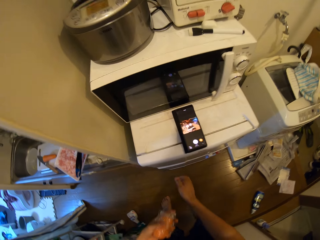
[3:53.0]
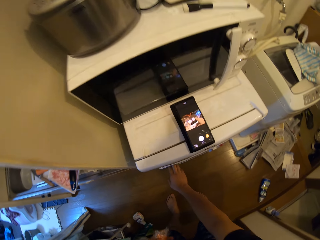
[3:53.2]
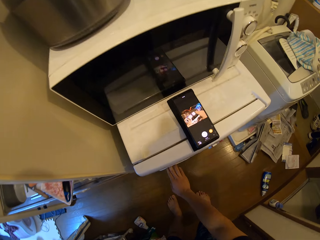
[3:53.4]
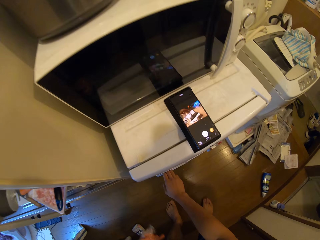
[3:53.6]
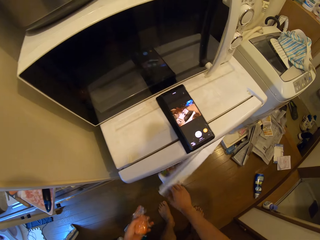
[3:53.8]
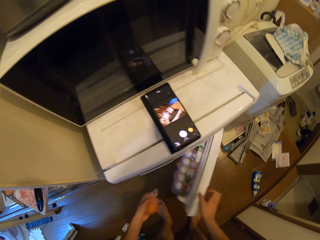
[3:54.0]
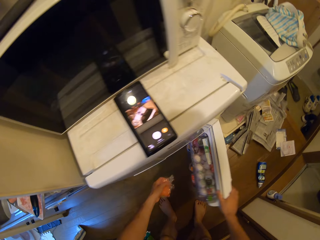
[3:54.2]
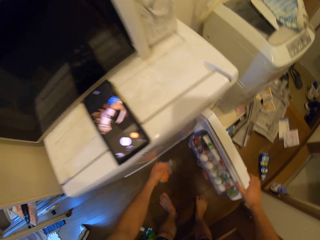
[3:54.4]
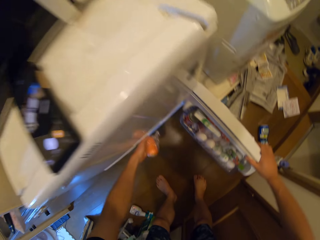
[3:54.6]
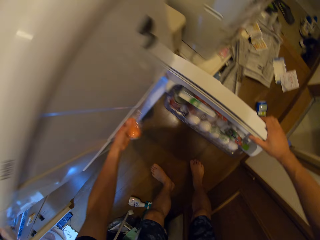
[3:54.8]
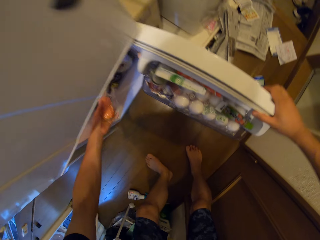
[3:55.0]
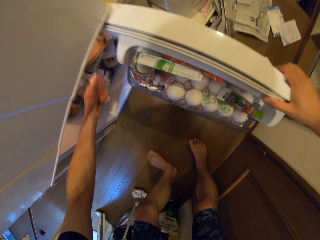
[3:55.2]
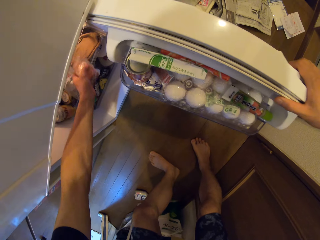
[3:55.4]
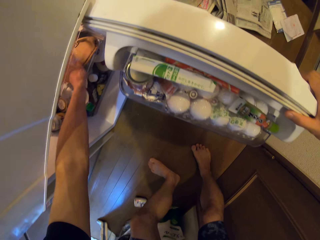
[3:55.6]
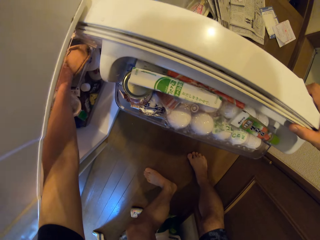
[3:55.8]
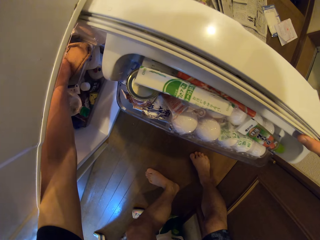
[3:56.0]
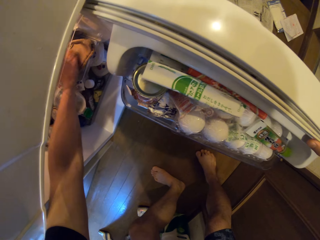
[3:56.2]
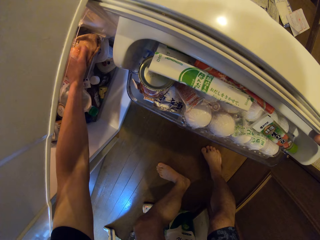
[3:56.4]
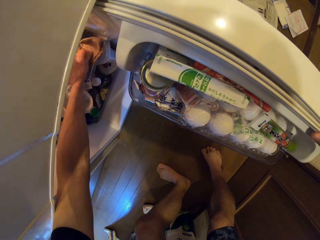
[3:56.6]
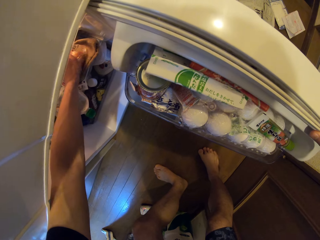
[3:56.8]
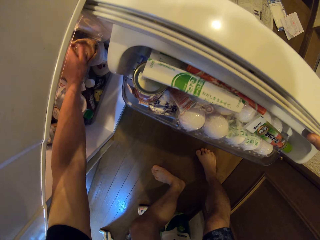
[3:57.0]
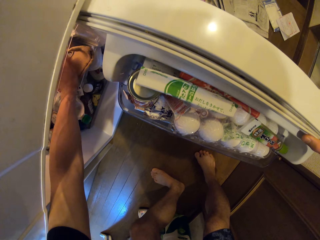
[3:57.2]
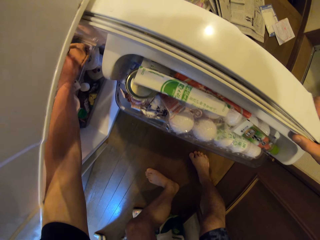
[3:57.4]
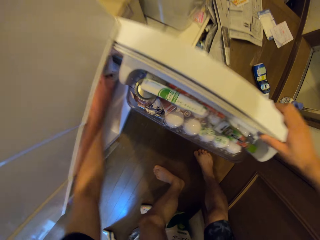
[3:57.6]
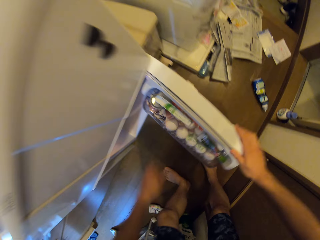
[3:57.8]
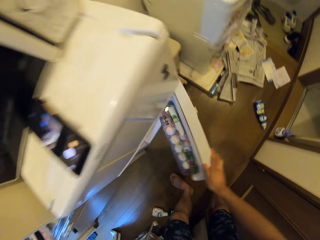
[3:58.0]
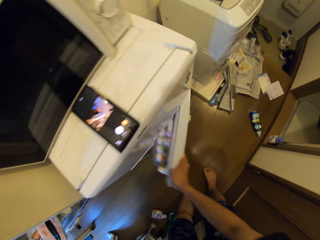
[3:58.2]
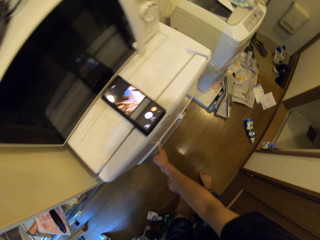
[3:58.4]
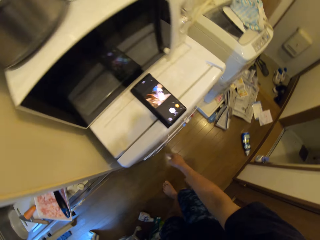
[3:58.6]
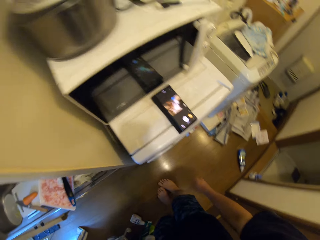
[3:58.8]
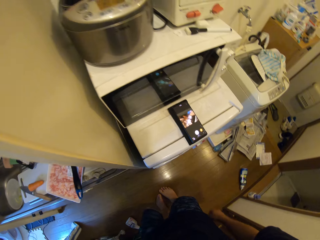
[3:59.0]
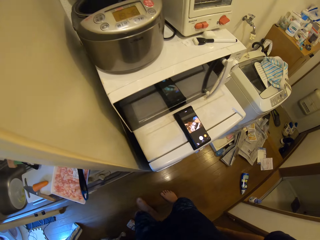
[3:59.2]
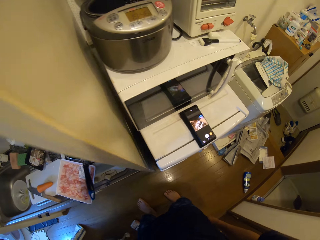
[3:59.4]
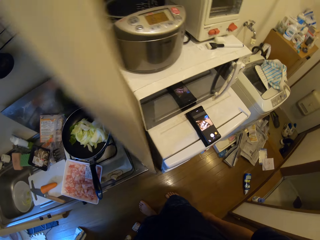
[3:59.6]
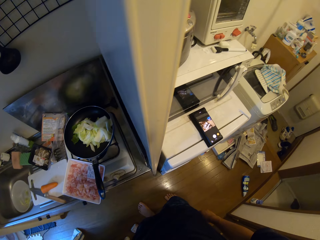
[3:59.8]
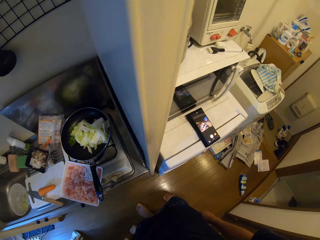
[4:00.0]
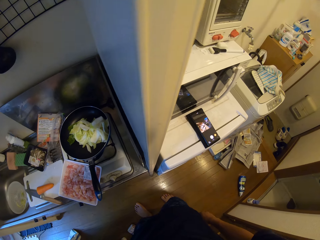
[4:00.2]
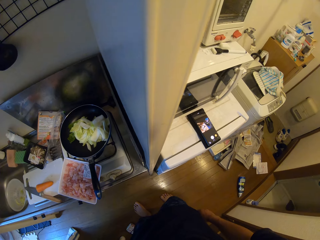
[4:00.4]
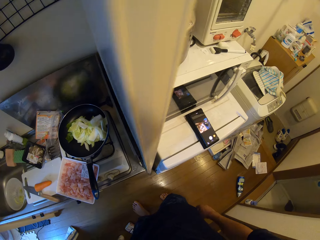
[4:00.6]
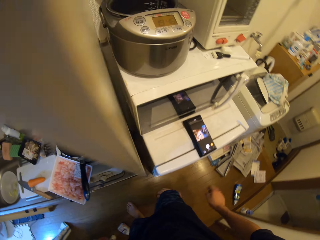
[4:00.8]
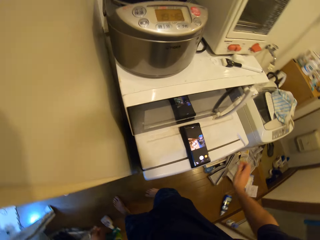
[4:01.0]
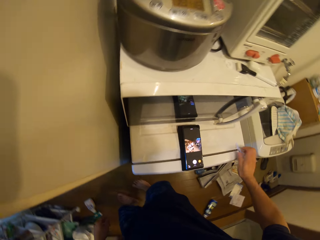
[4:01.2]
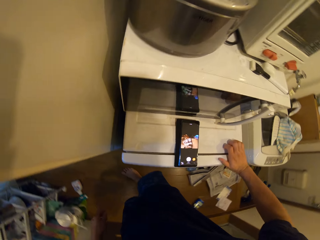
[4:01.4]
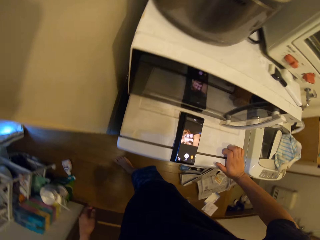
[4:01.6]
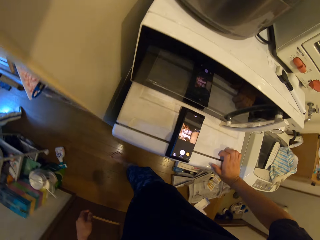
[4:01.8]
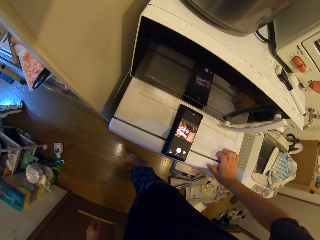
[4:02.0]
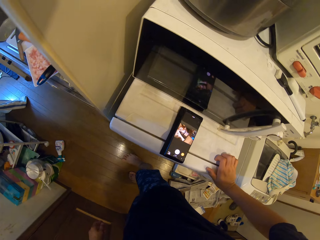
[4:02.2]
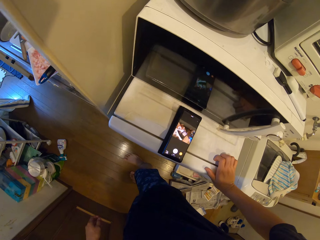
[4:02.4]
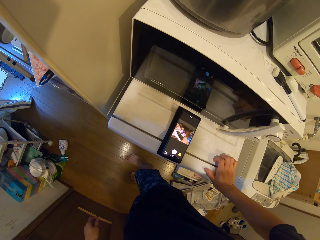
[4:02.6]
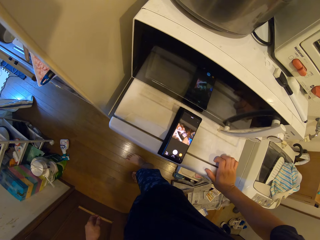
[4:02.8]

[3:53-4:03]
The camera wearer opens the fridge door. They put the carrot in the fridge. They close the fridge door. They step away from the fridge. They stand beside the cooker. They walk toward the fridge. They place the right hand on the fridge.

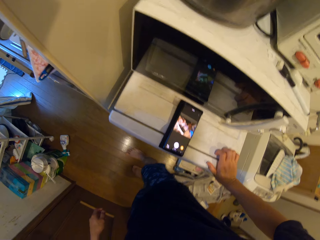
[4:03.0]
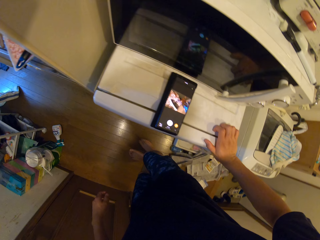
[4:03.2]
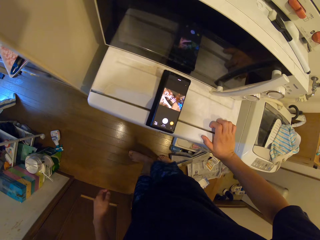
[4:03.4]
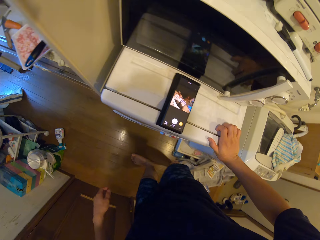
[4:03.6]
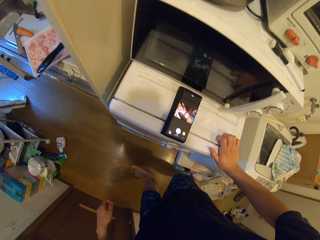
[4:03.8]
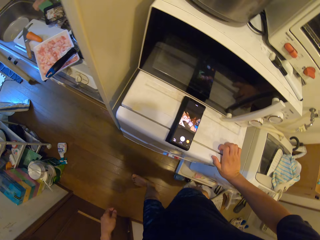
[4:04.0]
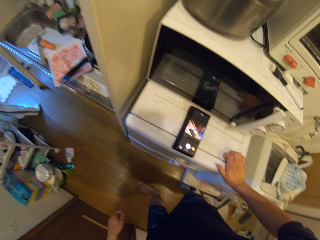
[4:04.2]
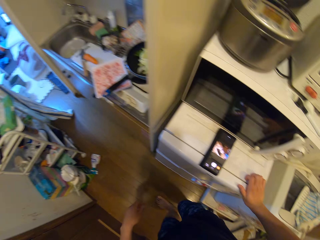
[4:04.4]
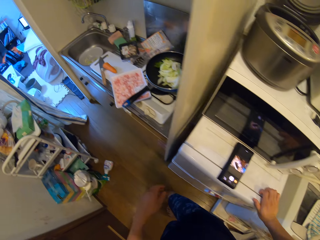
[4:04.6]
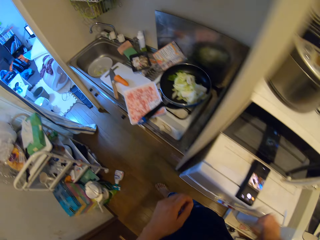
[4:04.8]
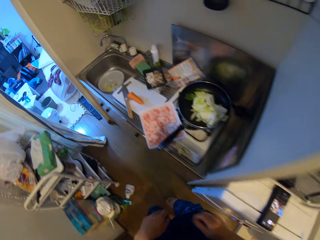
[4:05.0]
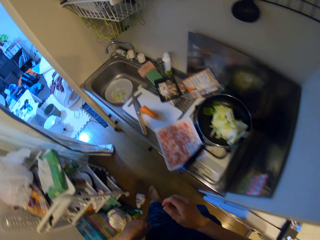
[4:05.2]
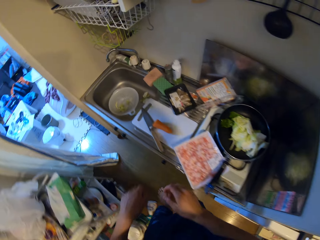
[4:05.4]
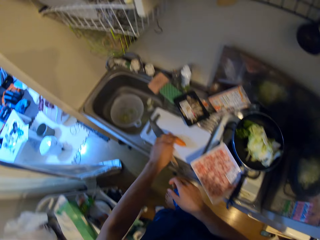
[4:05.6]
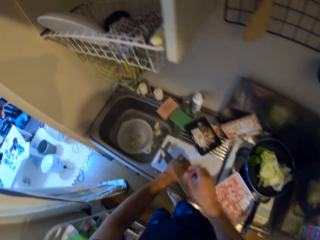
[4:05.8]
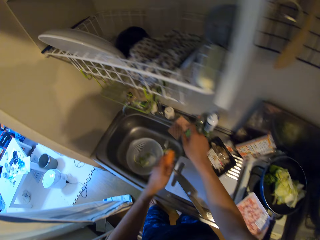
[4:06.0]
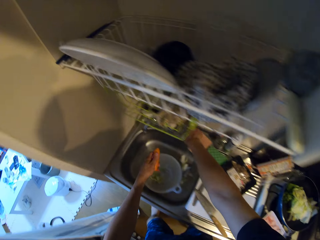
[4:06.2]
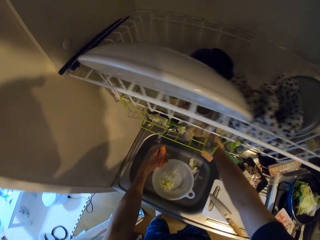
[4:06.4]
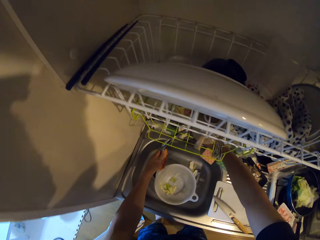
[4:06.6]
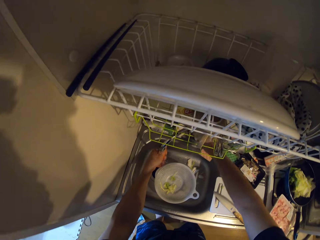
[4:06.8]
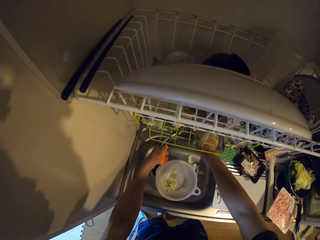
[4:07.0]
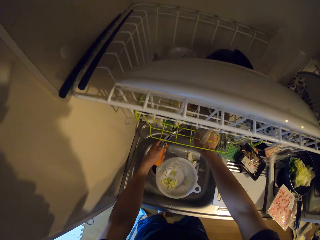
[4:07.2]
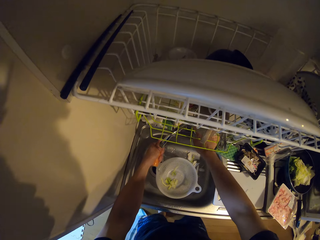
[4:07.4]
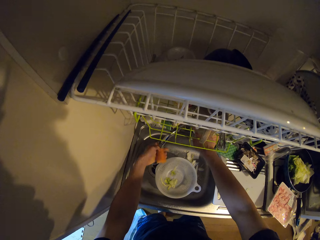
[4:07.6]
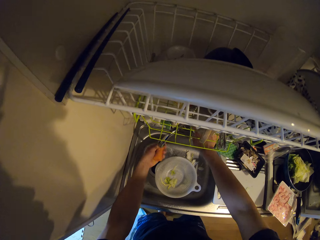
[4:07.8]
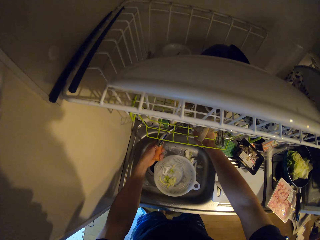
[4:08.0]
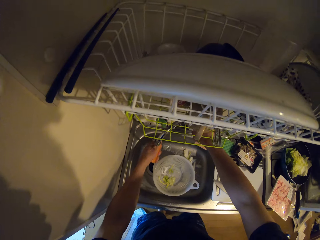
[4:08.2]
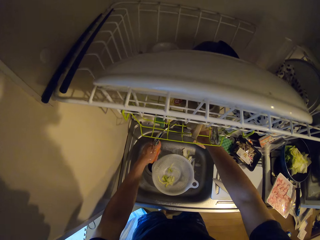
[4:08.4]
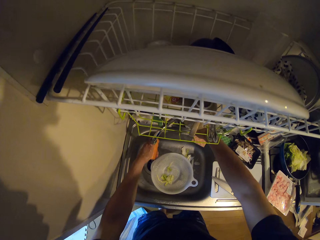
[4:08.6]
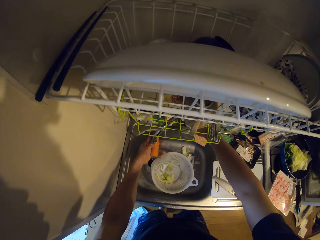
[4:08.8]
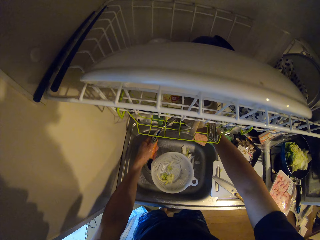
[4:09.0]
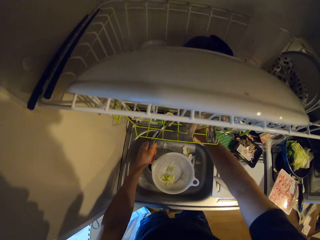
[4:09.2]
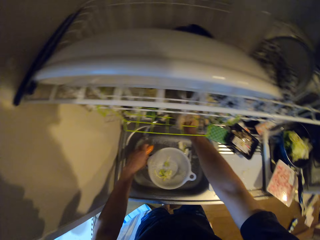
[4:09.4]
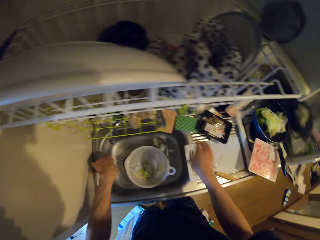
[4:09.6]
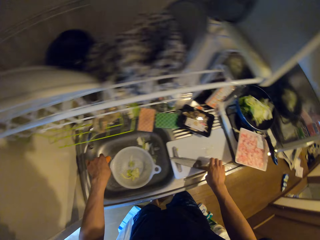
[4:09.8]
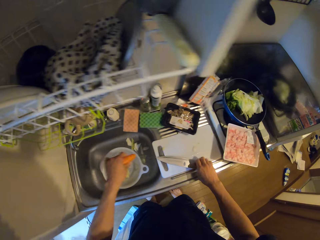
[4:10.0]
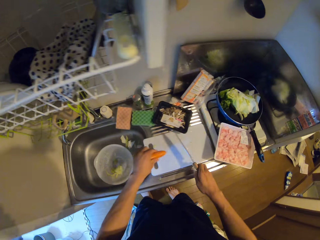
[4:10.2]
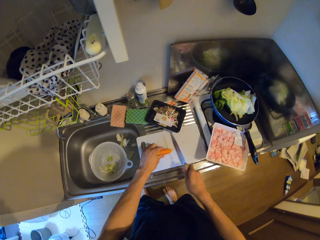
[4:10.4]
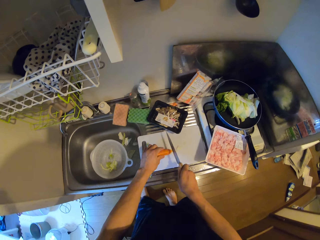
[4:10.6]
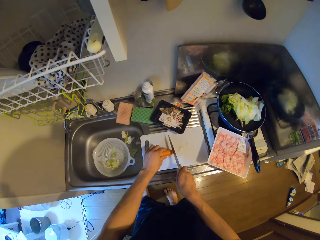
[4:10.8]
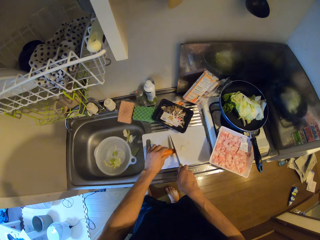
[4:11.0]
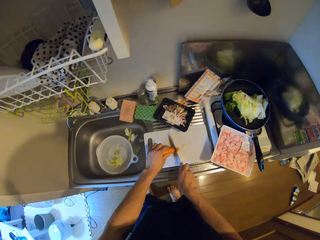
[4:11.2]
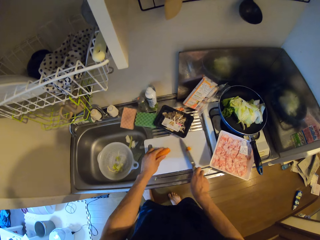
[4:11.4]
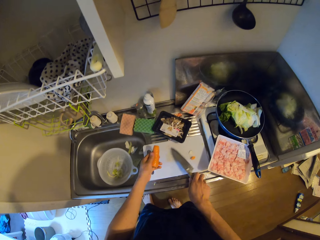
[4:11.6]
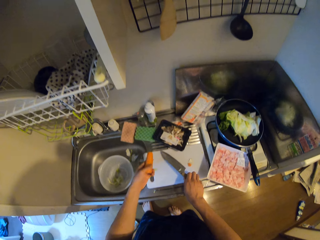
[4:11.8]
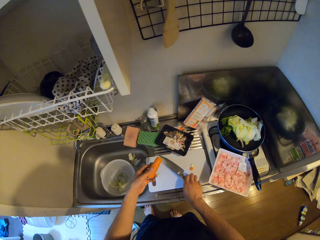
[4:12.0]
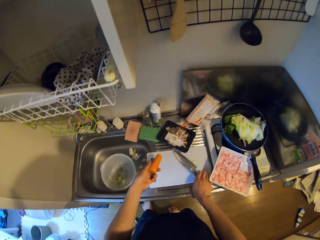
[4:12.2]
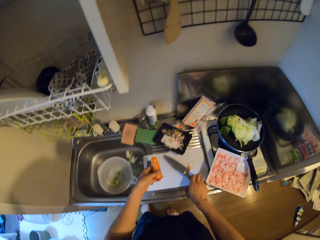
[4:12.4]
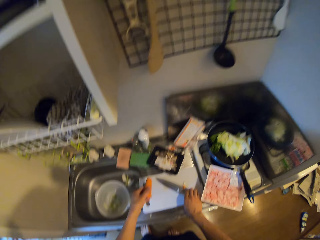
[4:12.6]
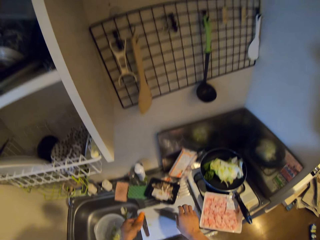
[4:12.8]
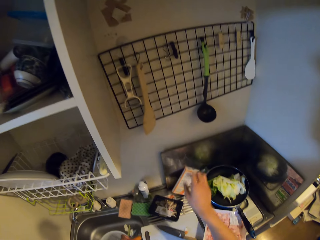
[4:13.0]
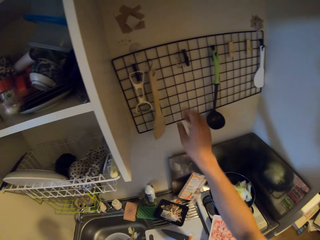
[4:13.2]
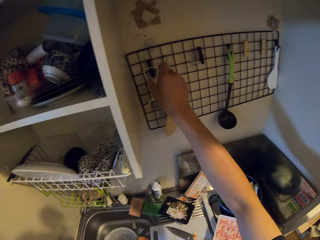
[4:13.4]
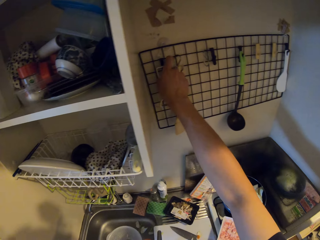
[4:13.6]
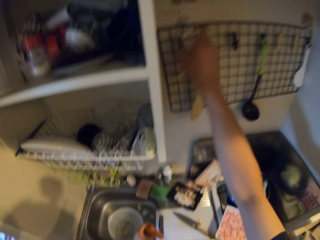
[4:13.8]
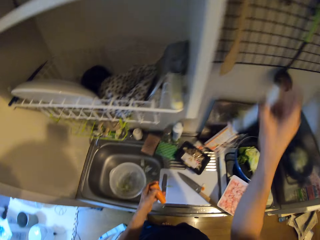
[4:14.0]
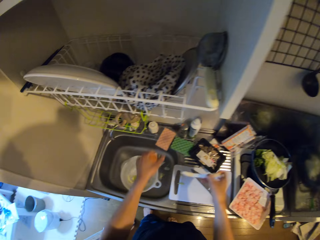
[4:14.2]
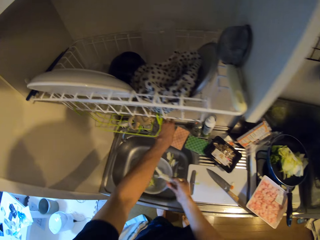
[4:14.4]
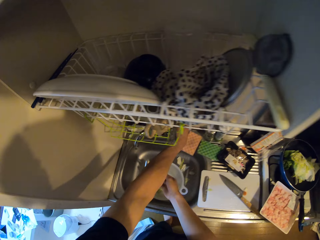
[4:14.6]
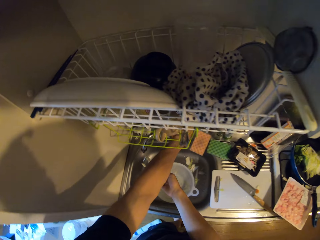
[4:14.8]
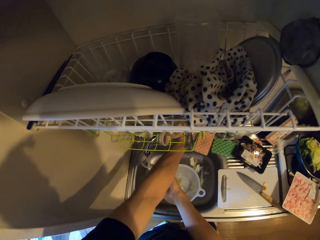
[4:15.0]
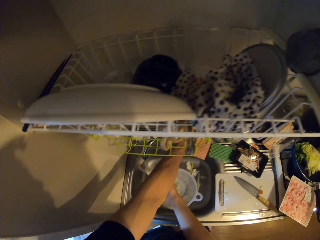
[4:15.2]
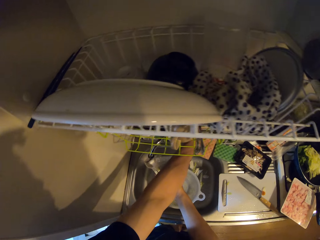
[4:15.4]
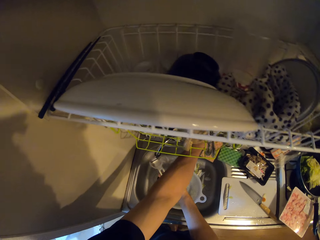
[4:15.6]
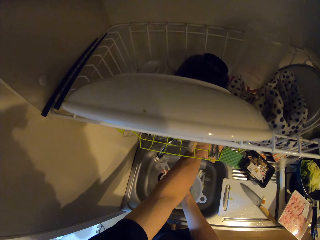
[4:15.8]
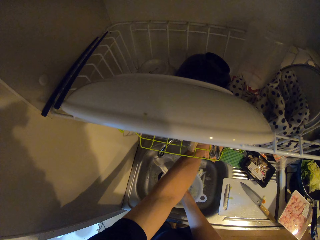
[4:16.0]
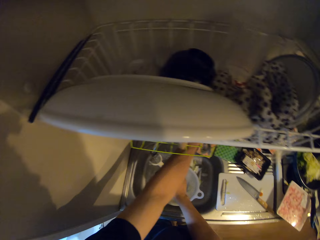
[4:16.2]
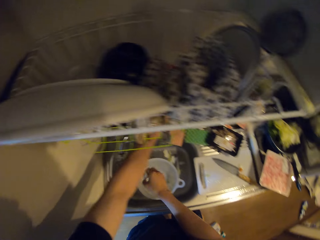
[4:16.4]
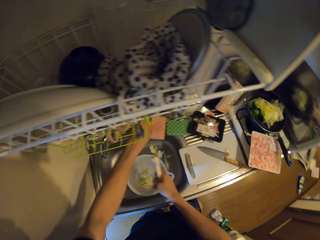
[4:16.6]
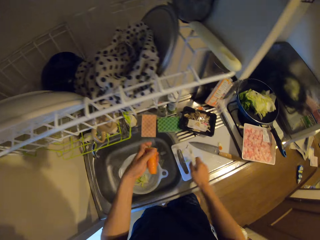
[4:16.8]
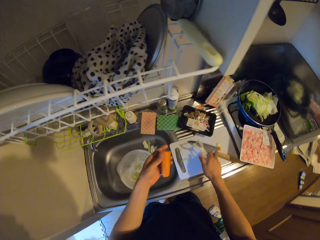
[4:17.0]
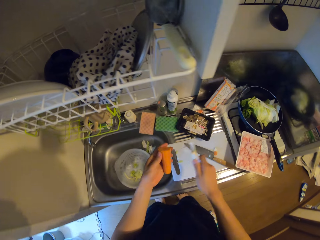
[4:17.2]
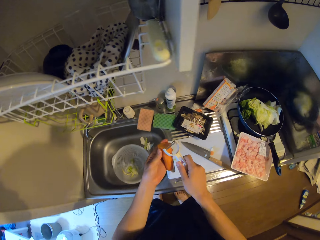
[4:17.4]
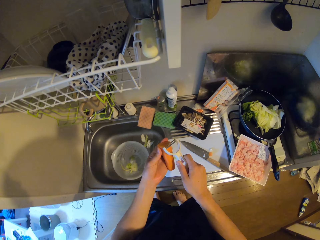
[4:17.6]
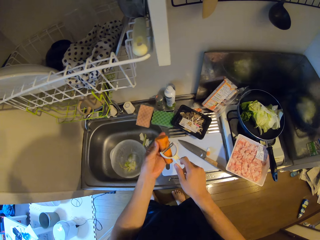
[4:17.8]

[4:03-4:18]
The camera wearer looks at the phone. He moves pieces of paper on the floor with his right foot. He pulls his hand off the fridge. He walks around the kitchen. He takes the carrot on the cutting board. He turns on the tap. He rinses the carrot with water. He turns off the tap. He picks up the knife on the cutting board. He puts the carrot on the cutting board. He cuts the carrot with the knife. He pushes the carrot piece aside. He puts the knife on the cutting board. He takes a peeler or vegetable scraper from the rack. He turns on the tap. He rinses the vegetable scraper with water. He turns off the tap.
